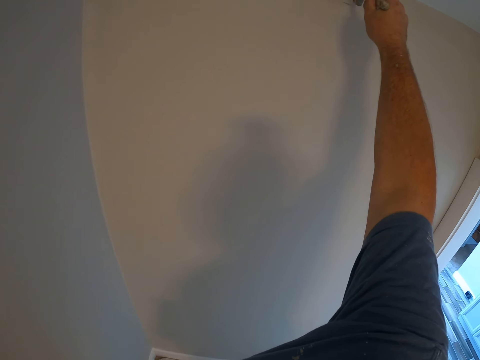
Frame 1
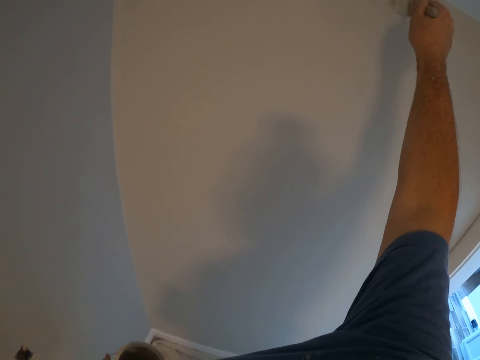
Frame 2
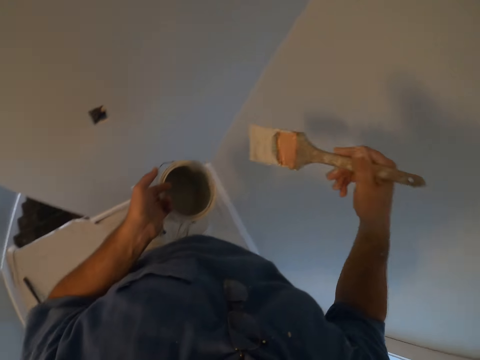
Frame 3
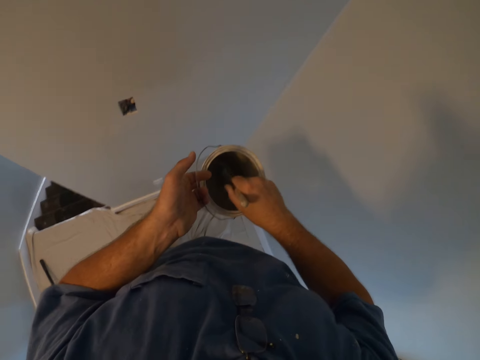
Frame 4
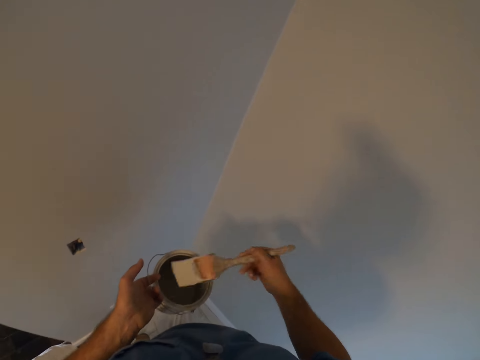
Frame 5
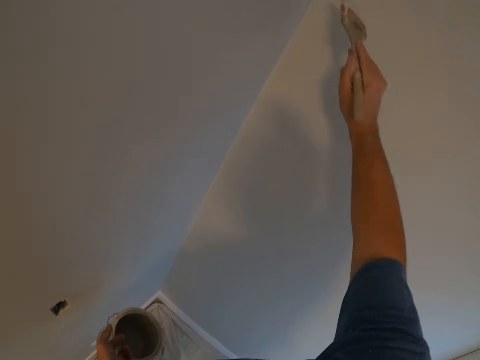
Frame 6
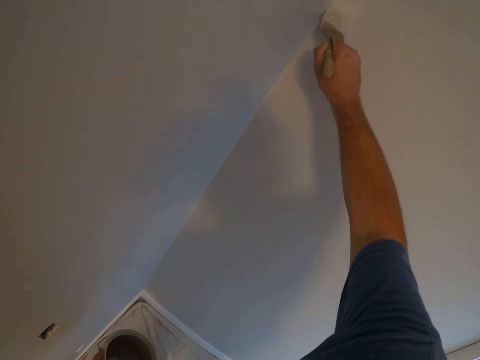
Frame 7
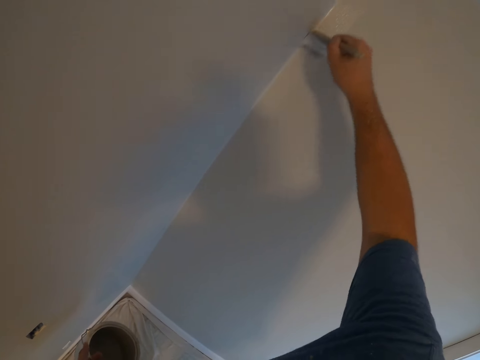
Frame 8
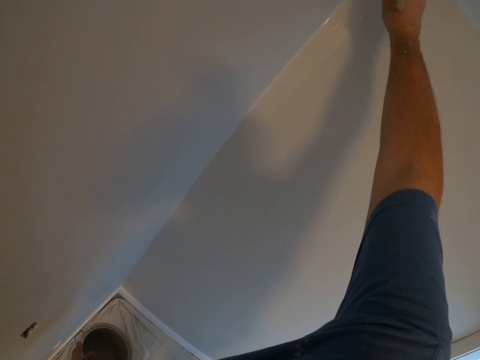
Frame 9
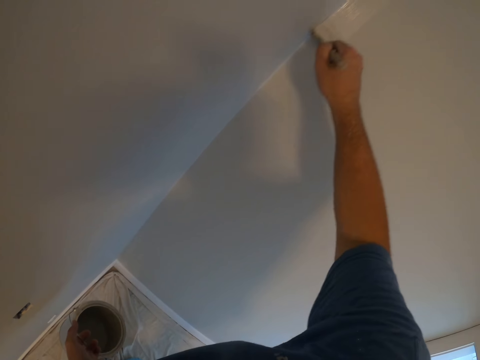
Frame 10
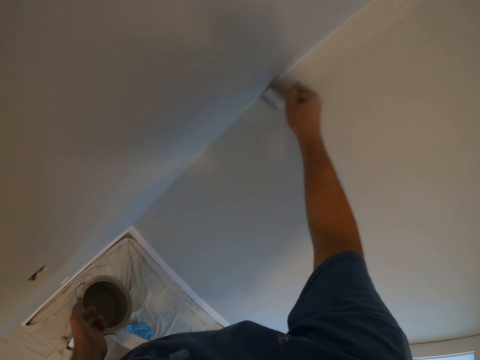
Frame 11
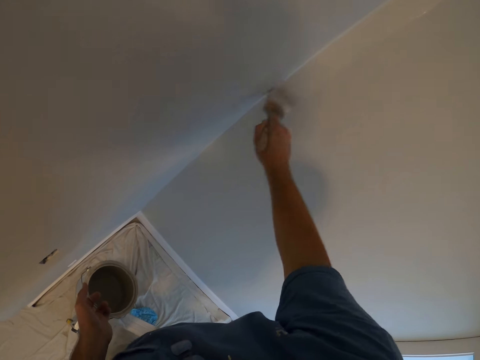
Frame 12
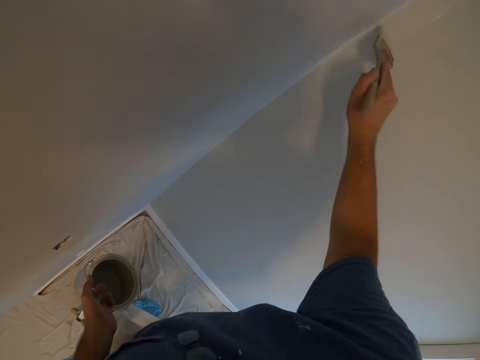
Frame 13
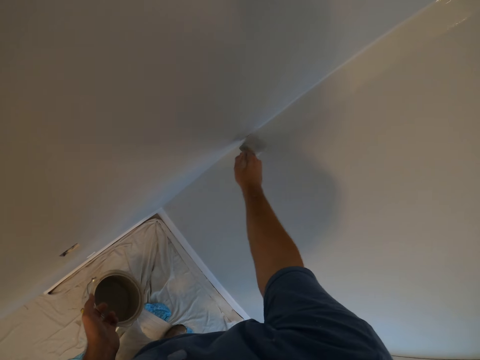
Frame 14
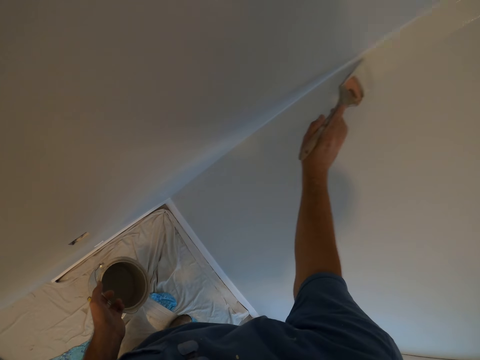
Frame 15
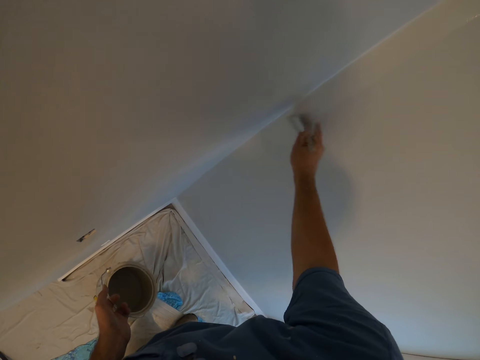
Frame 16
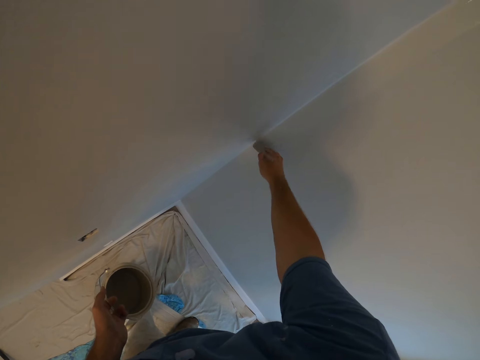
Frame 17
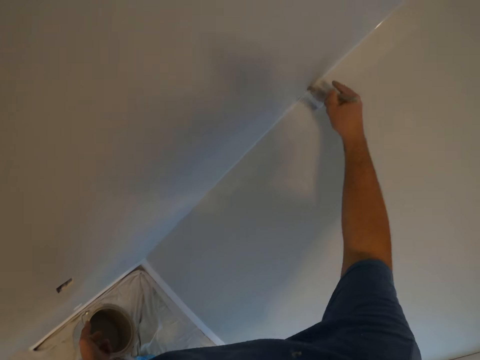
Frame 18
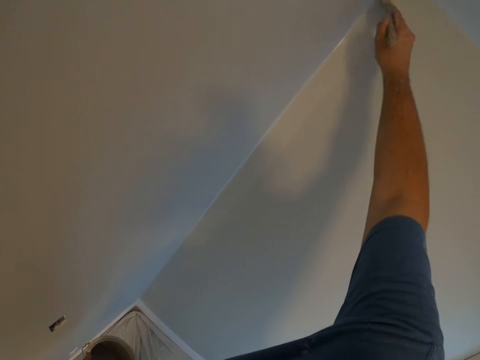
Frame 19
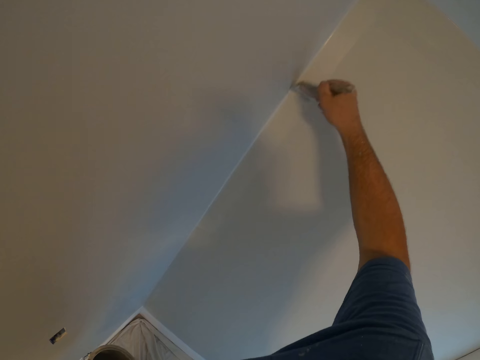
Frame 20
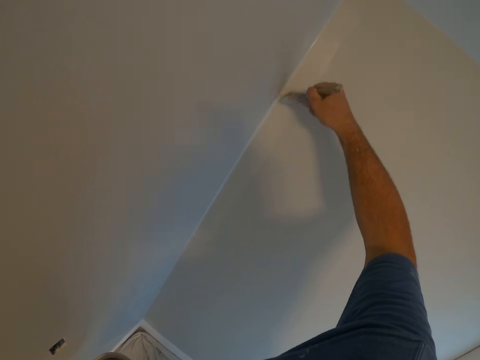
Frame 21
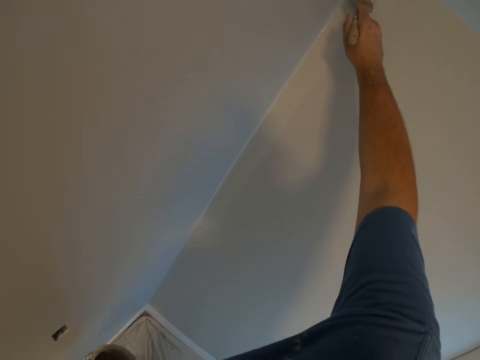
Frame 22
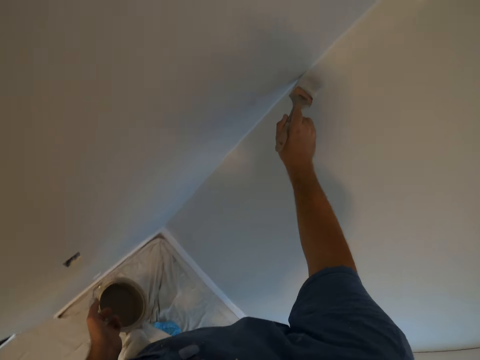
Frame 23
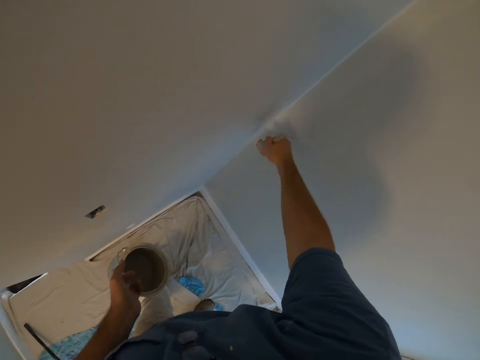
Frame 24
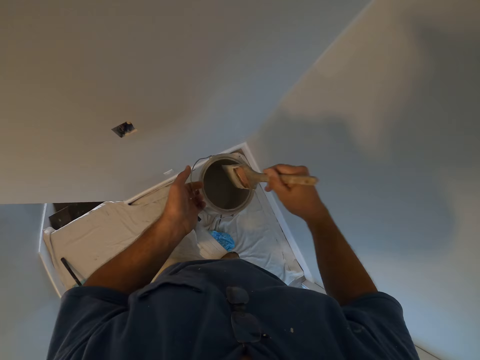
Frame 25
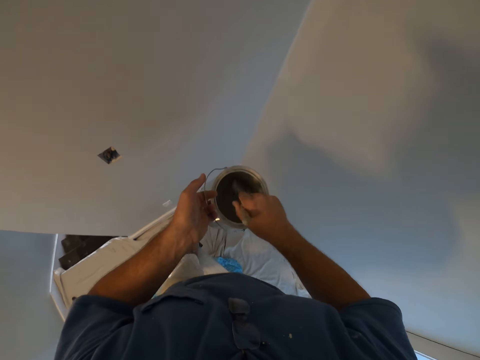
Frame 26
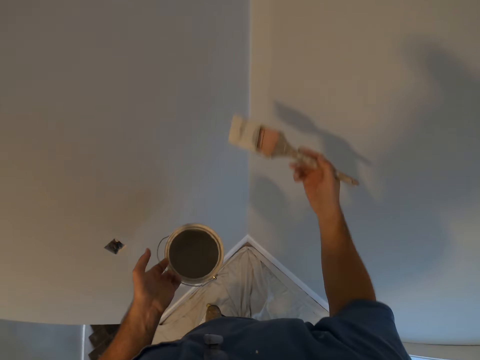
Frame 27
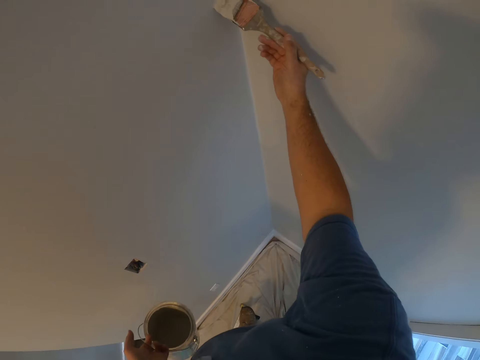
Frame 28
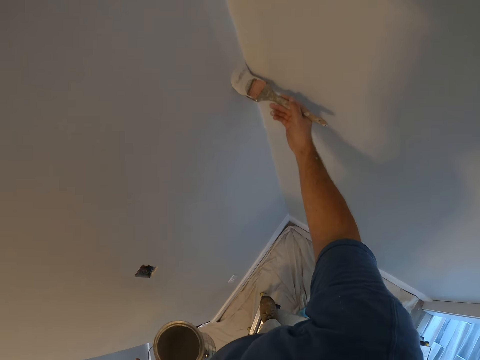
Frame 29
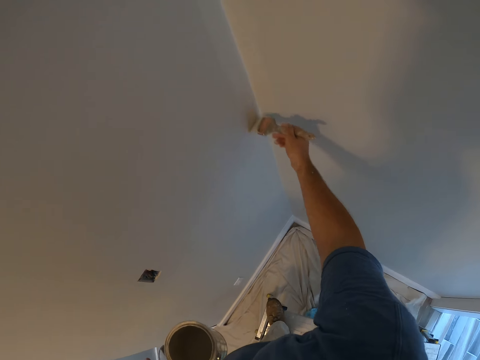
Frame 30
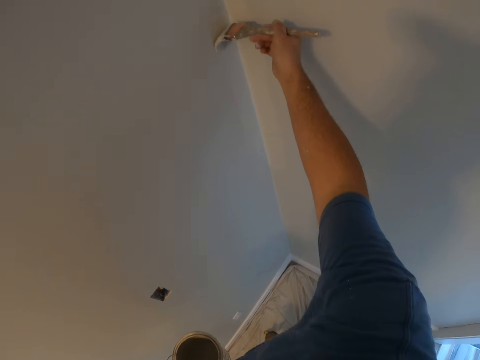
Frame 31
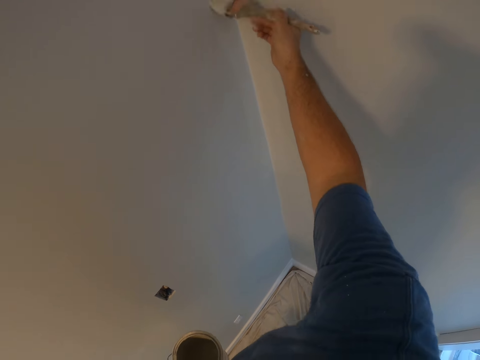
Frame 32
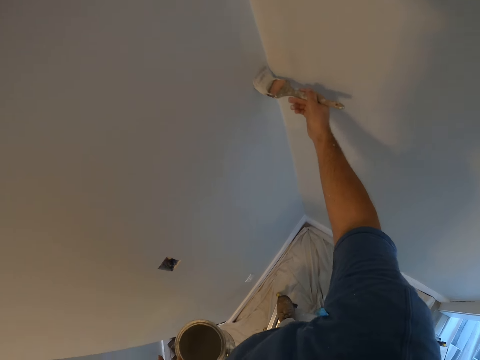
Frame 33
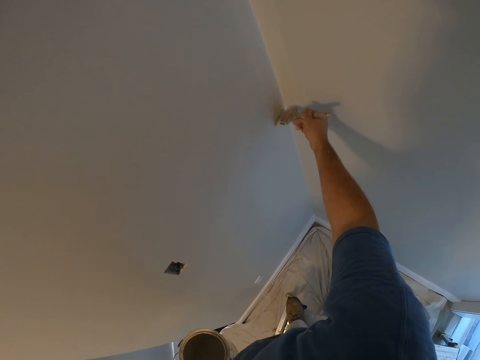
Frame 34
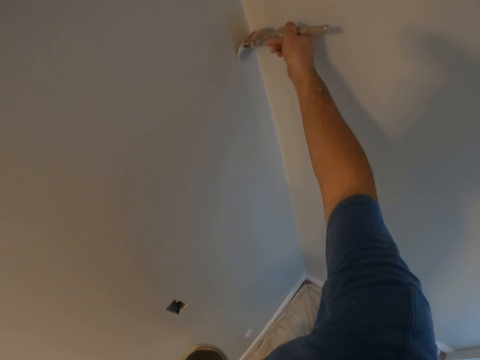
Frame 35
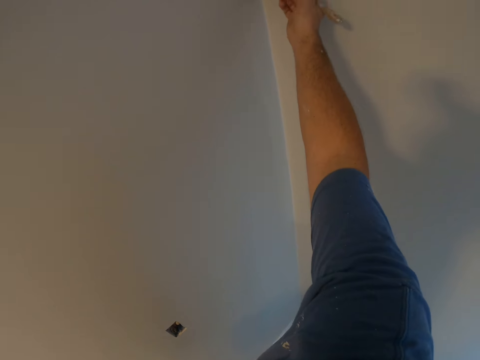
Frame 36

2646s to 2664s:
The camera wearer stops painting the wall. They dip the paint brush in the container with paint. They take out the paint brush from the container with paint. They paint the wall with the paint brush. They stop painting the wall. They dip the paint brush in the container with paint. They take out the paint brush from the container with paint. They paint the wall with the paint brush.

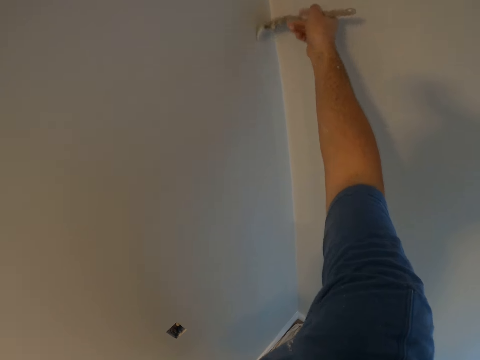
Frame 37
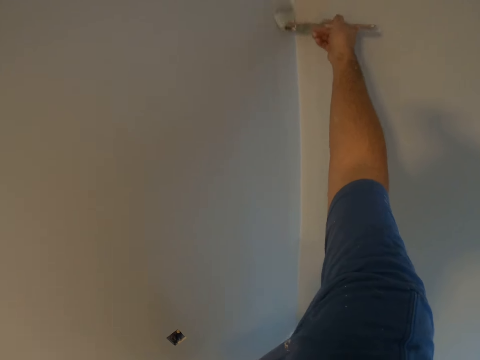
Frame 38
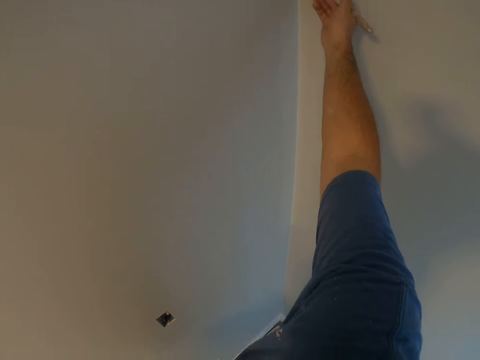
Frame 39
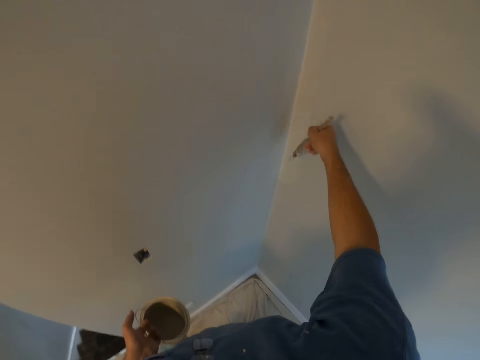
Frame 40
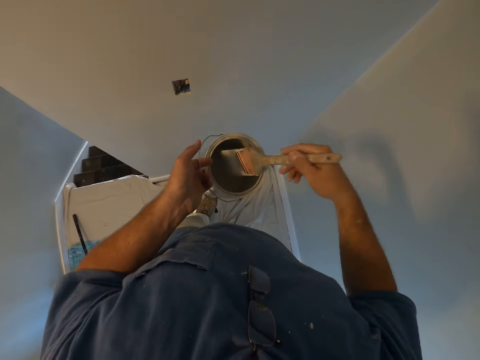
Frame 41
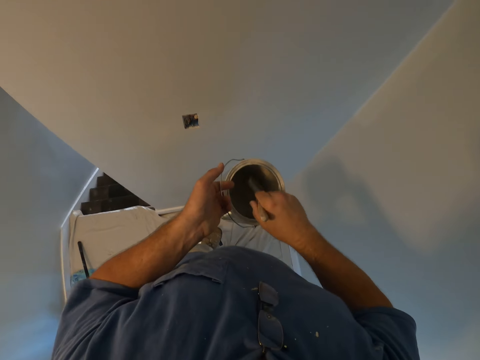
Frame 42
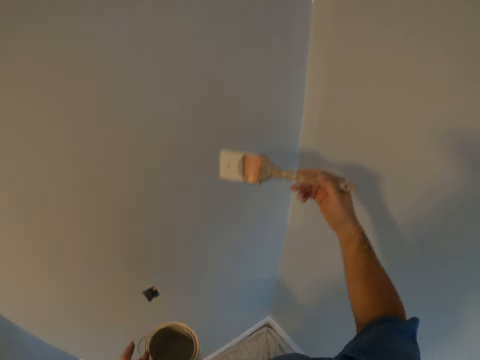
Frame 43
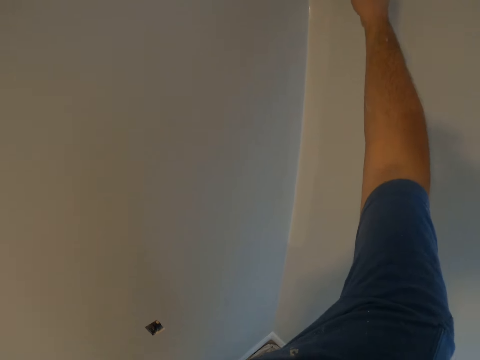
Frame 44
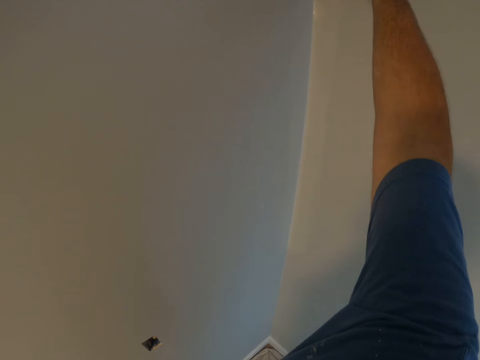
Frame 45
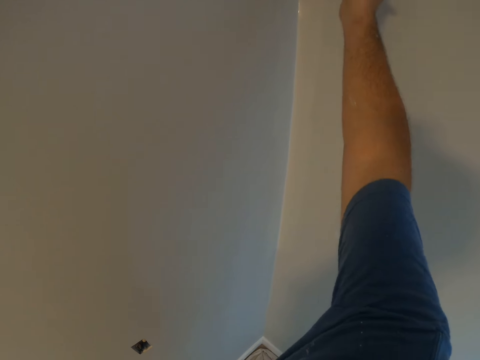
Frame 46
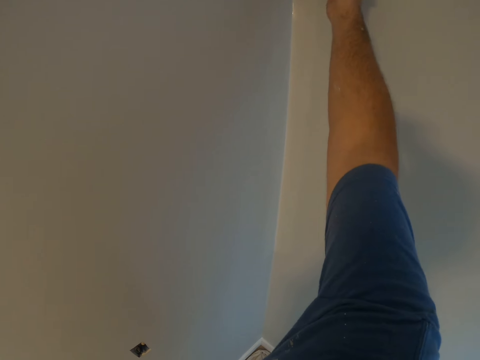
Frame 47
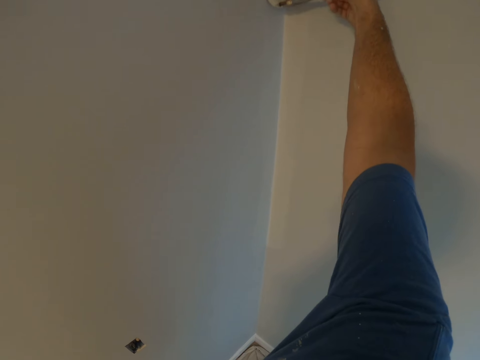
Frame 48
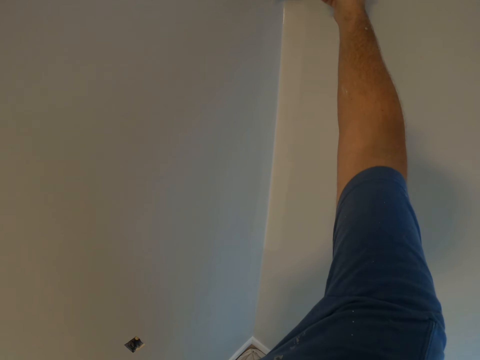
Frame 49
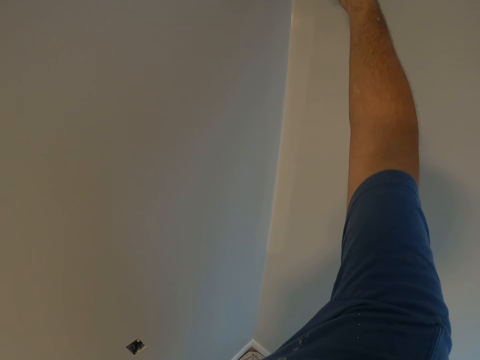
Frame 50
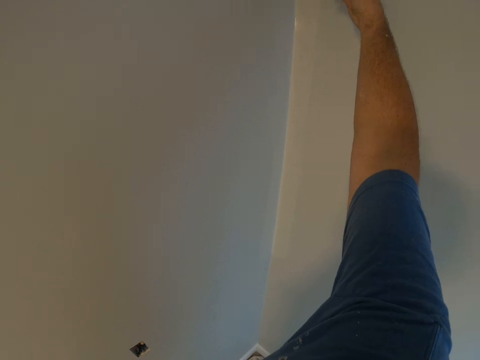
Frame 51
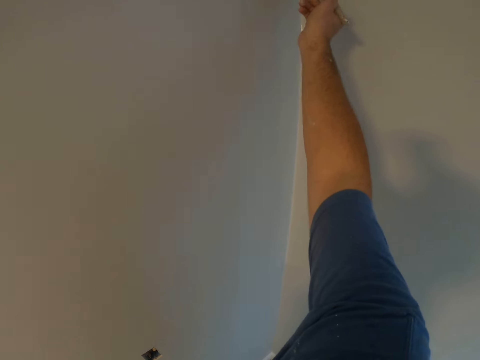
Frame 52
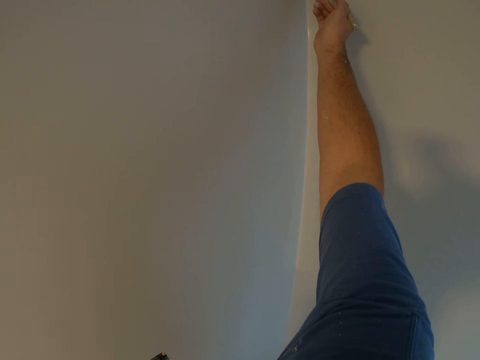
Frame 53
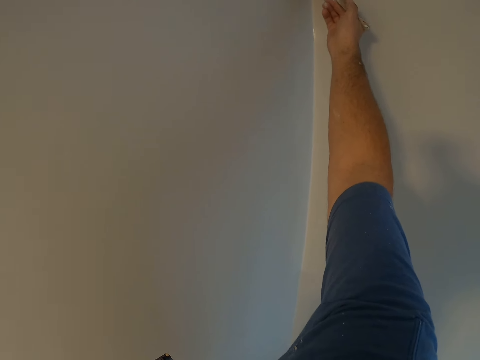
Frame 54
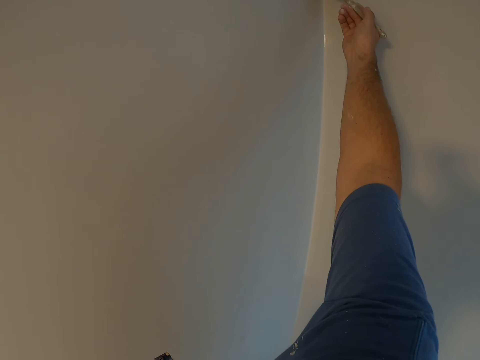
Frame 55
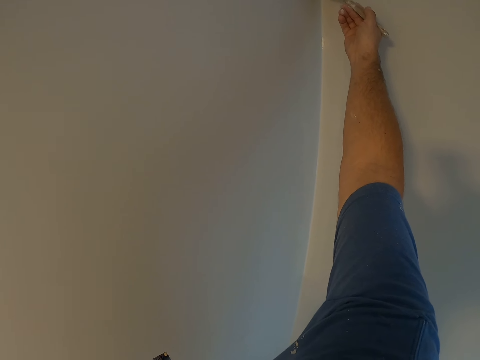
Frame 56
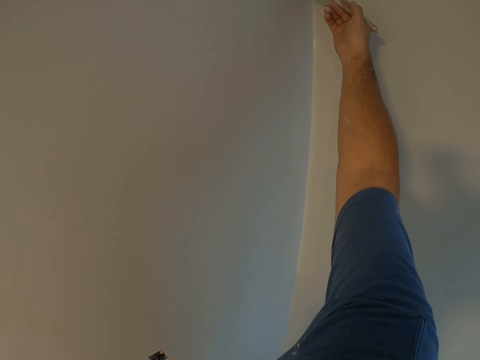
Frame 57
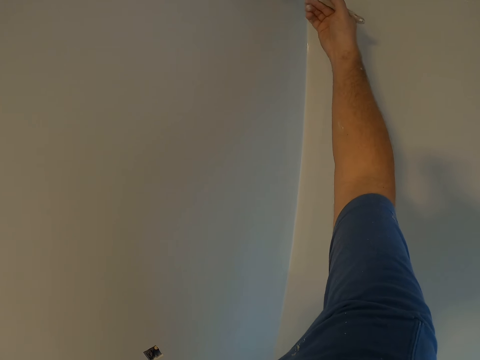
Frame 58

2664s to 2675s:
The camera wearer stops painting the wall. They dip the paint brush in the container with paint. They take out the paint brush from the container with paint. They paint the wall with the paint brush.
